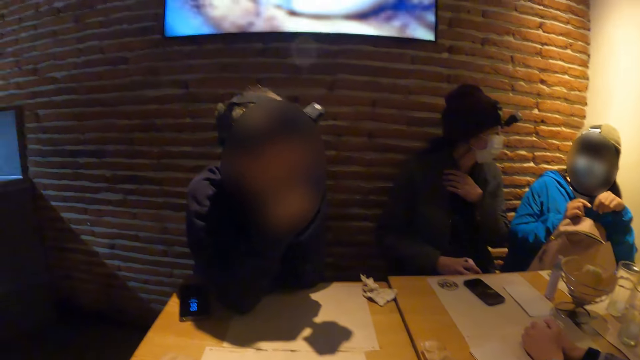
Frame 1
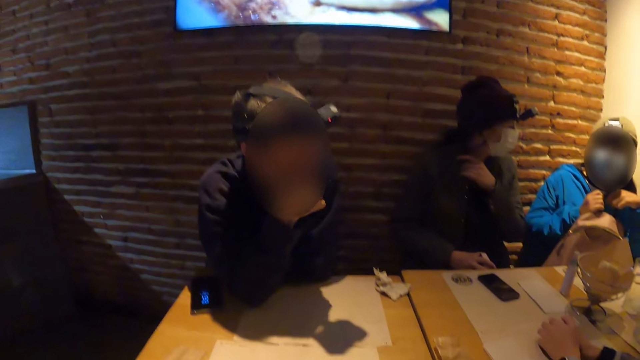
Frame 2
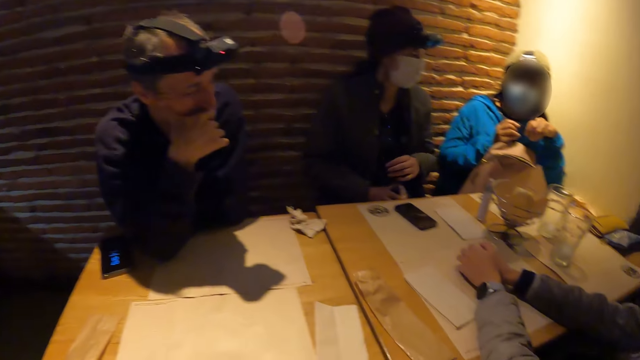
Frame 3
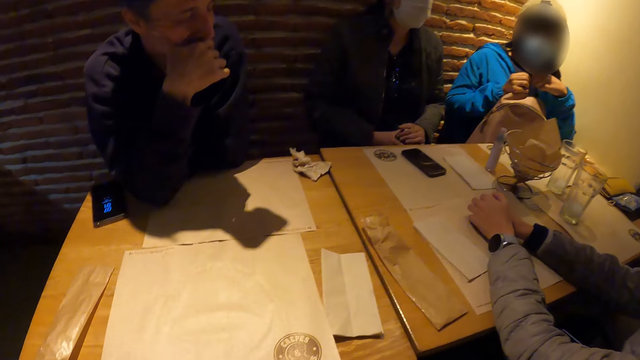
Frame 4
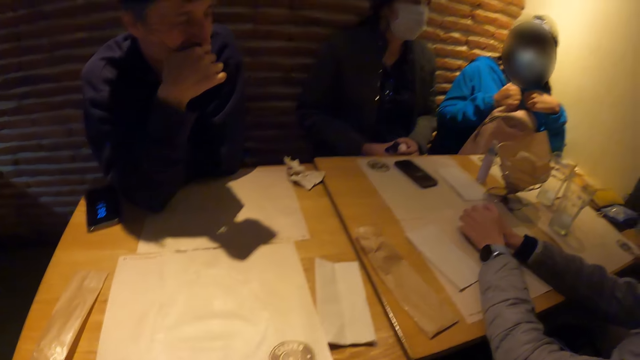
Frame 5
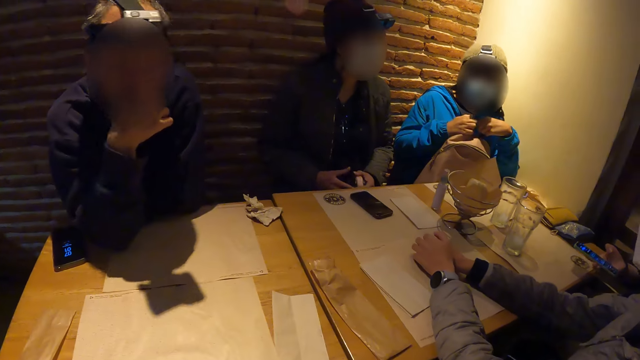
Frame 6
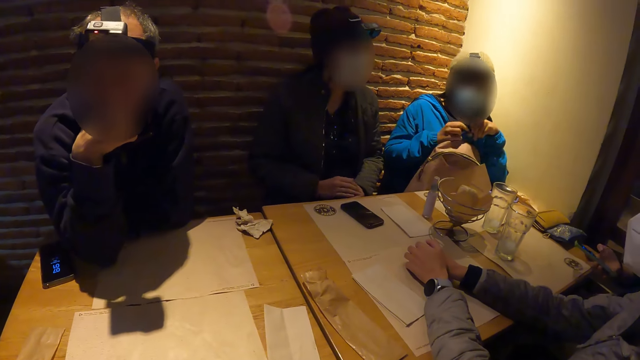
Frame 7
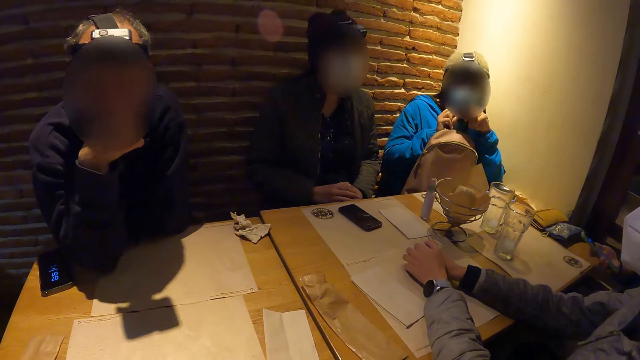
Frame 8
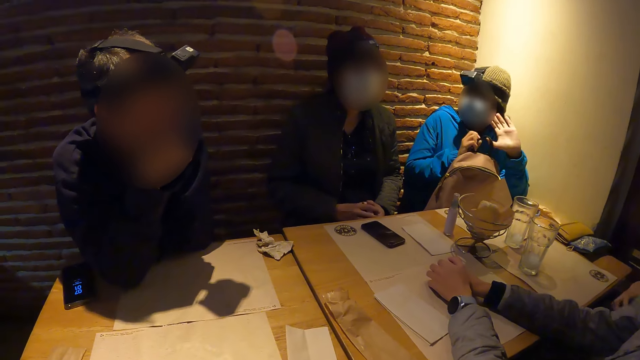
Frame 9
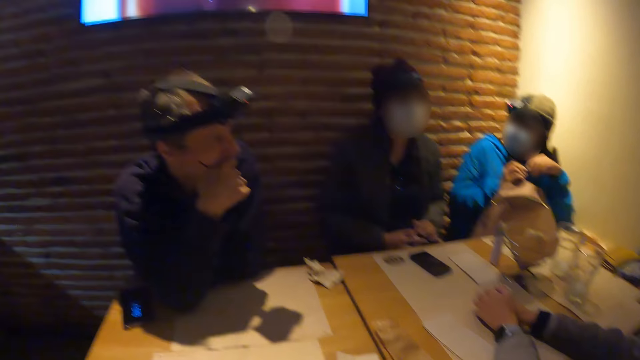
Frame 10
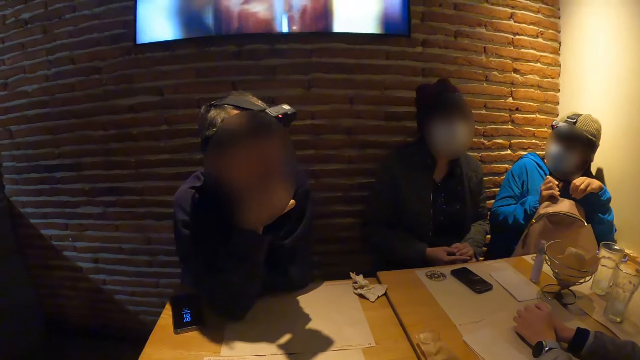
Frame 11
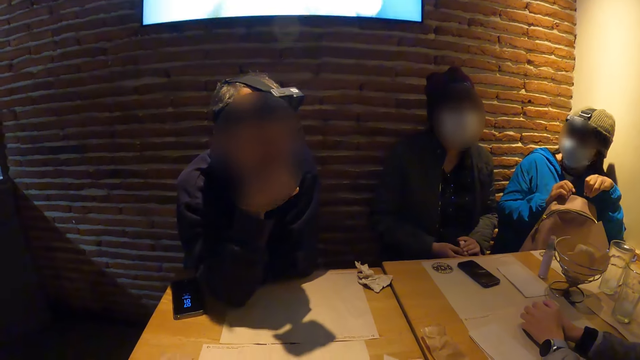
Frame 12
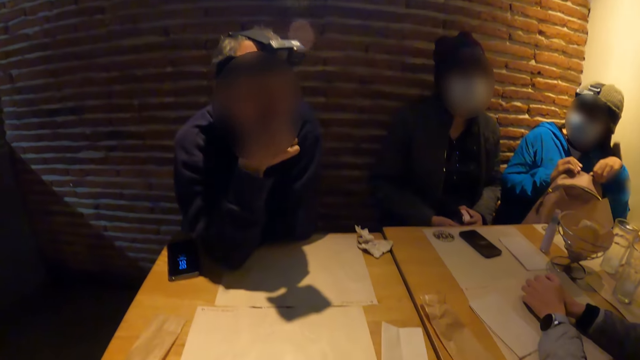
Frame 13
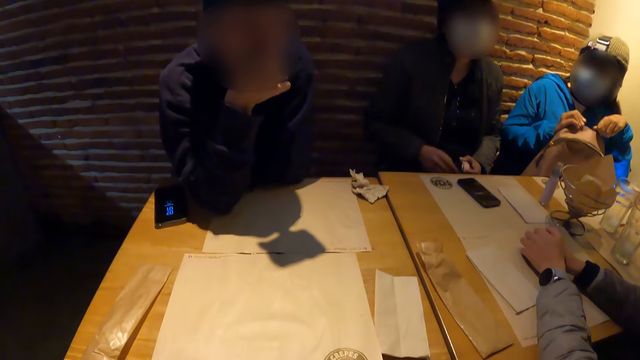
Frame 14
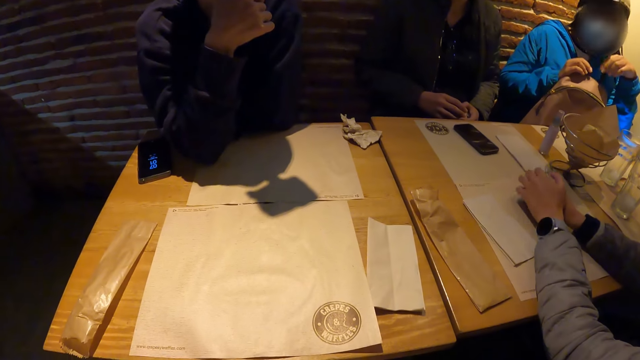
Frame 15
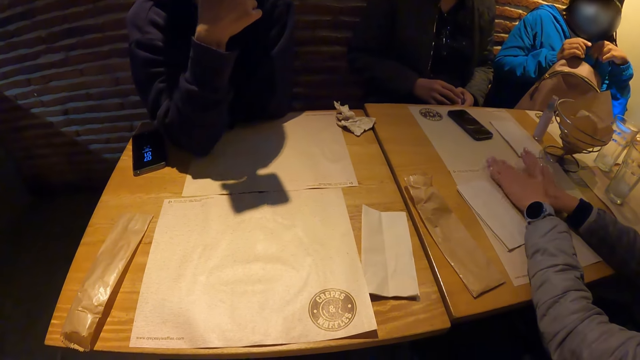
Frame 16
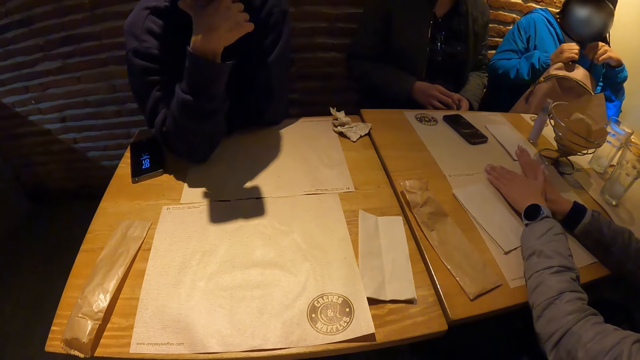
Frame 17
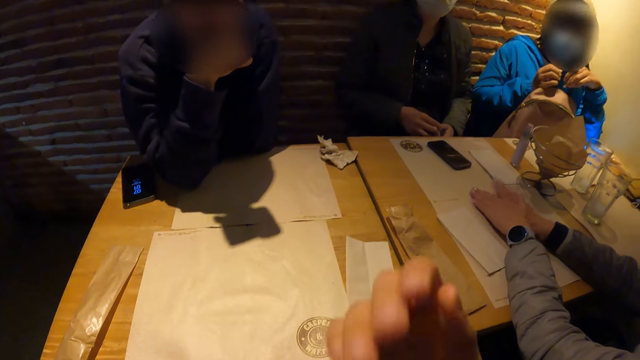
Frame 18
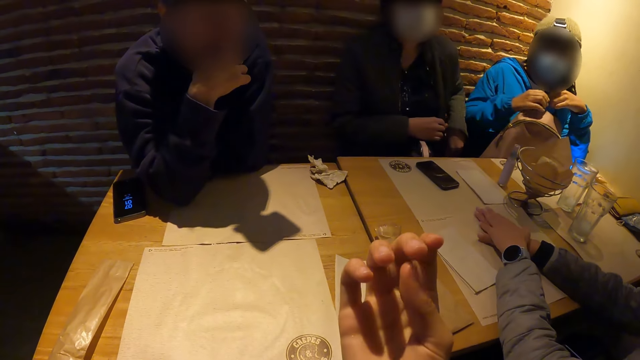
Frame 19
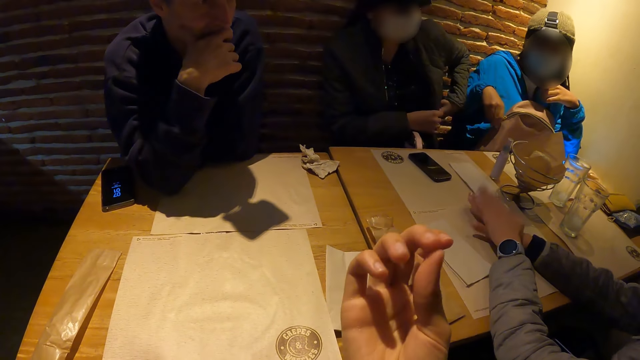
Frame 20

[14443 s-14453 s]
A woman operates a phone with her right hand. Another woman taps the table with both hands. Another woman searches a pocket on her jacket with both hands. Another woman opens the bag on her lap with her right hand.

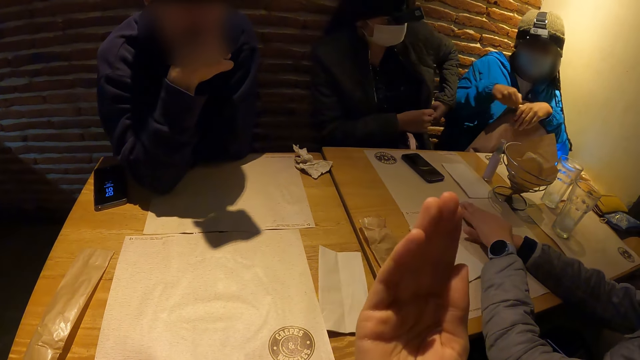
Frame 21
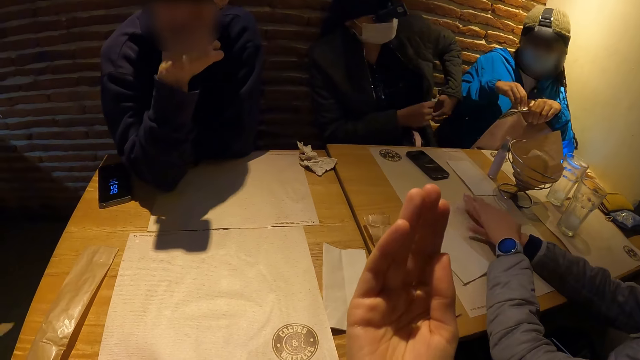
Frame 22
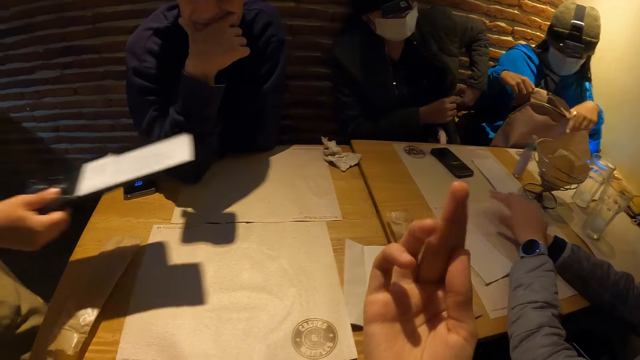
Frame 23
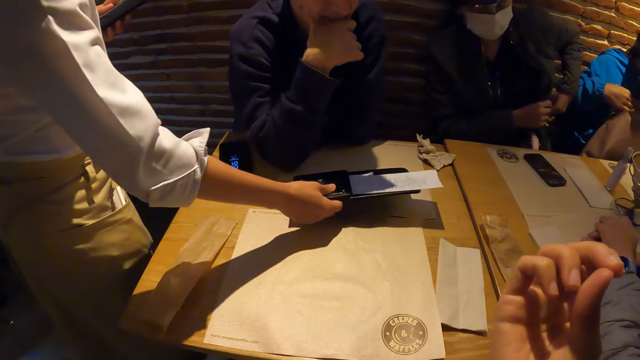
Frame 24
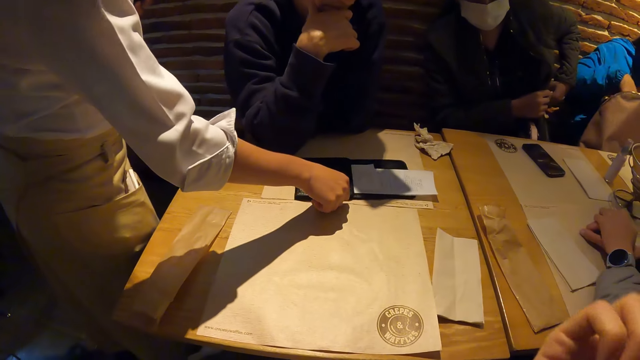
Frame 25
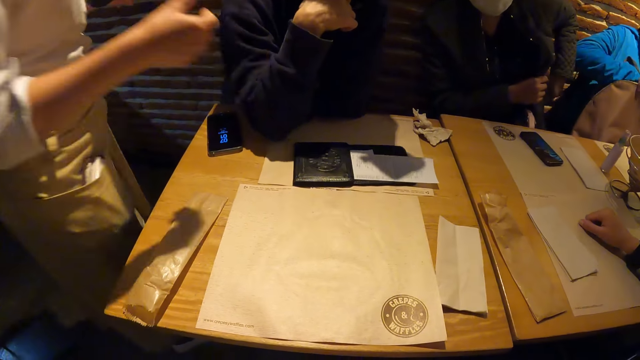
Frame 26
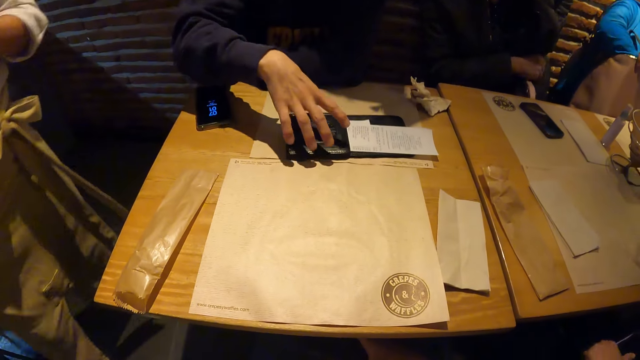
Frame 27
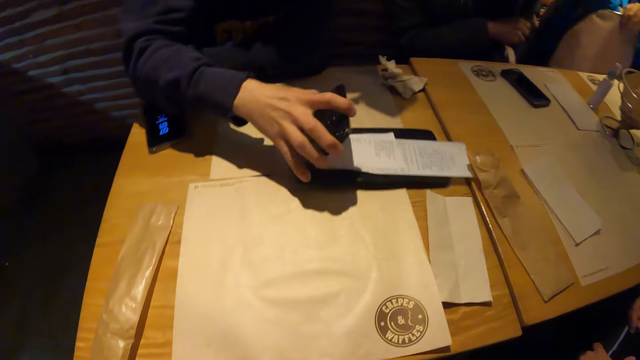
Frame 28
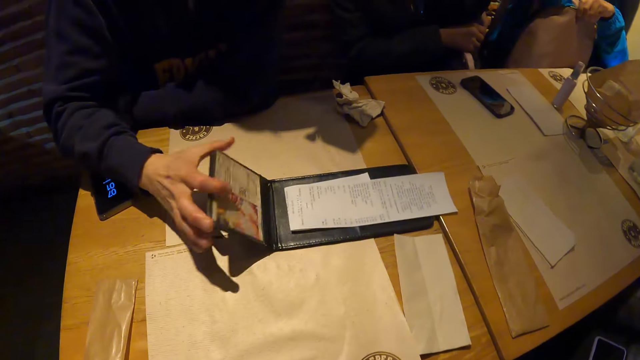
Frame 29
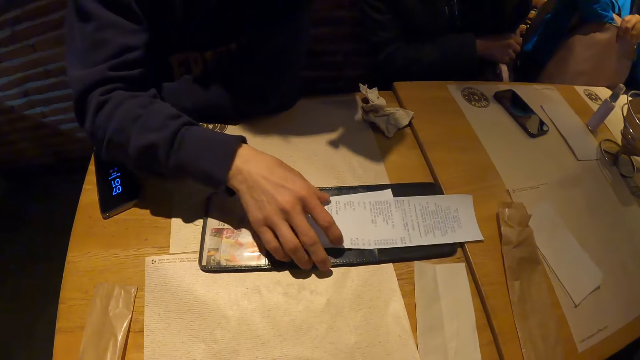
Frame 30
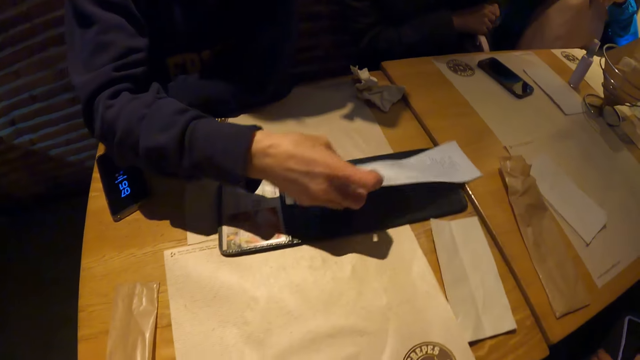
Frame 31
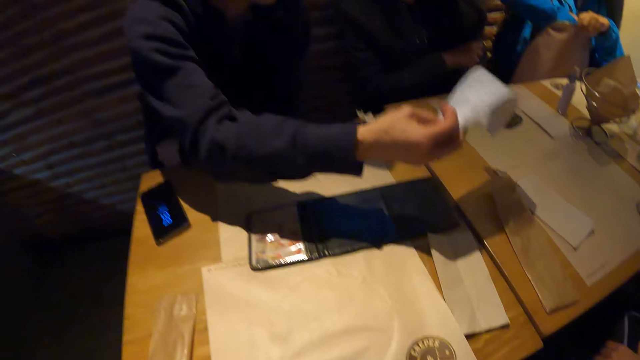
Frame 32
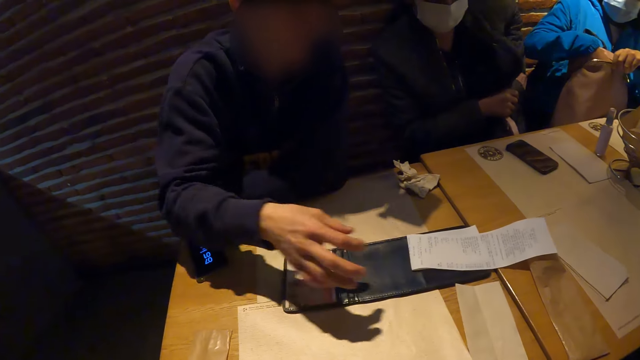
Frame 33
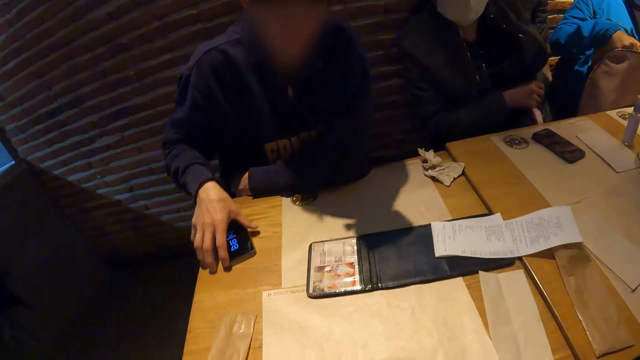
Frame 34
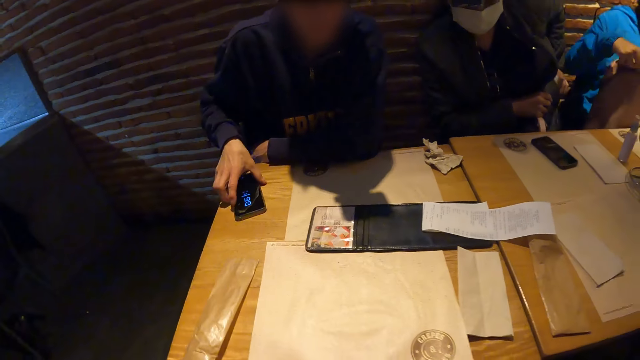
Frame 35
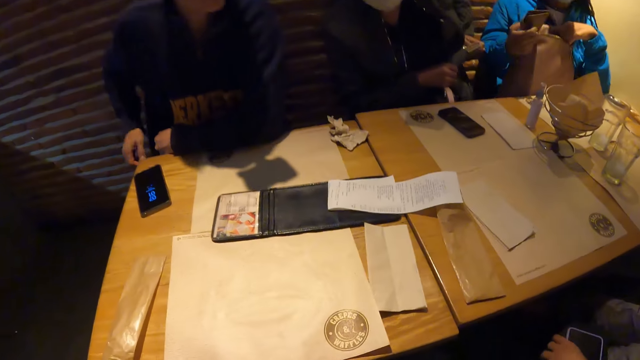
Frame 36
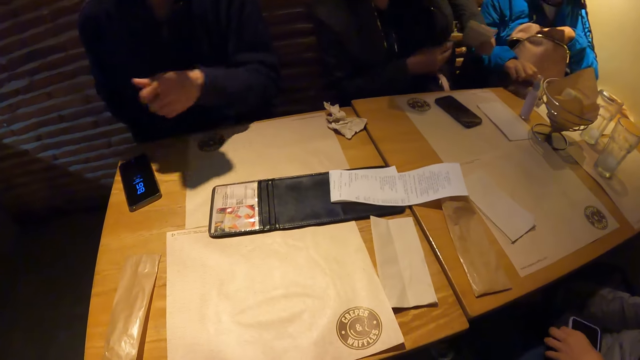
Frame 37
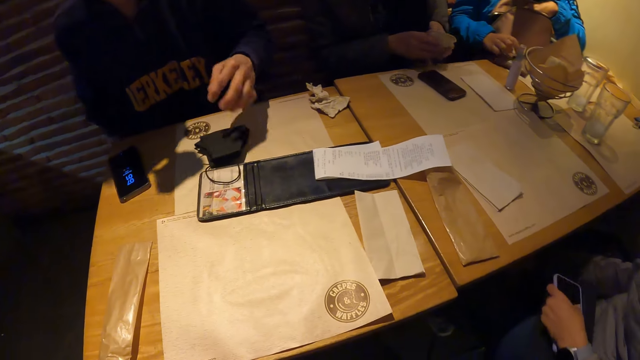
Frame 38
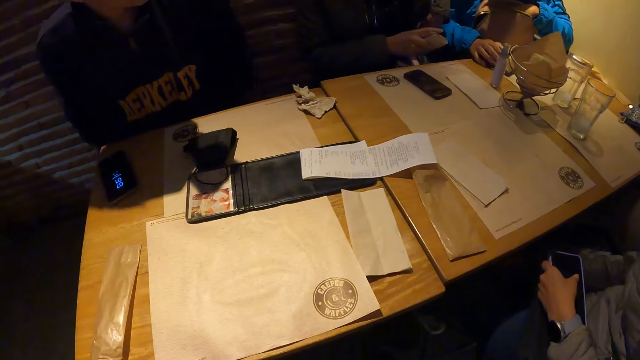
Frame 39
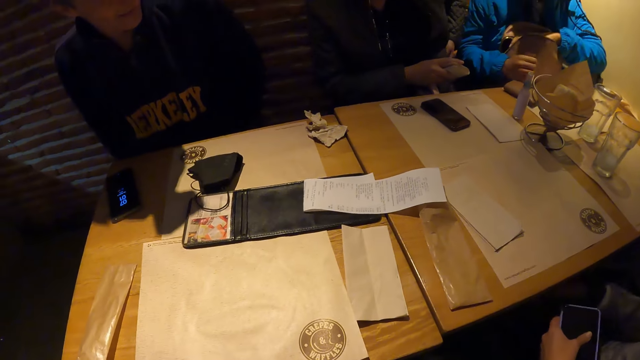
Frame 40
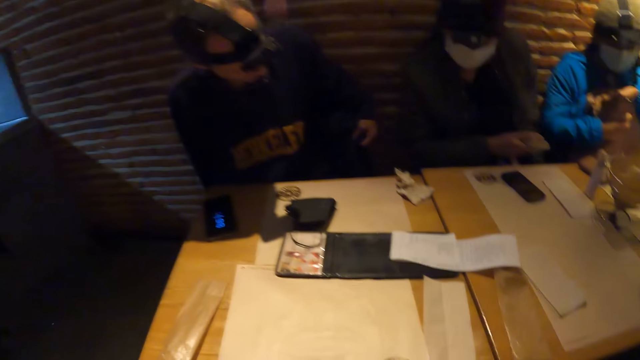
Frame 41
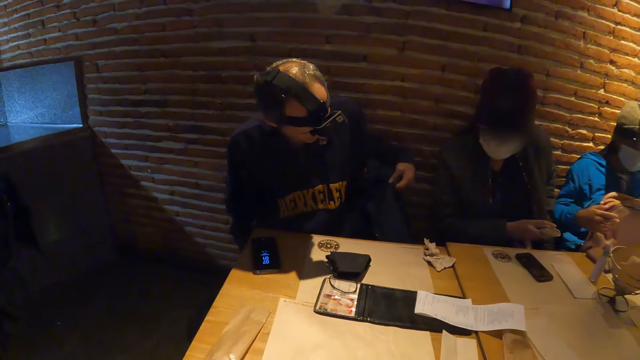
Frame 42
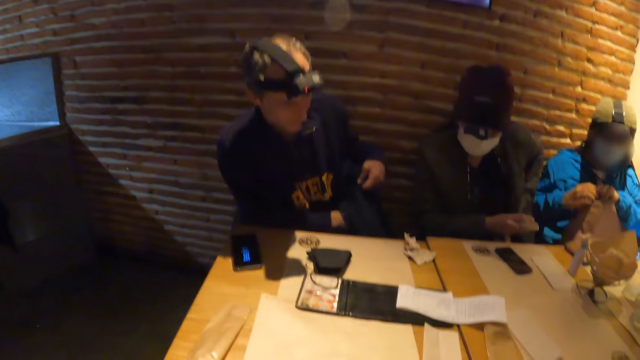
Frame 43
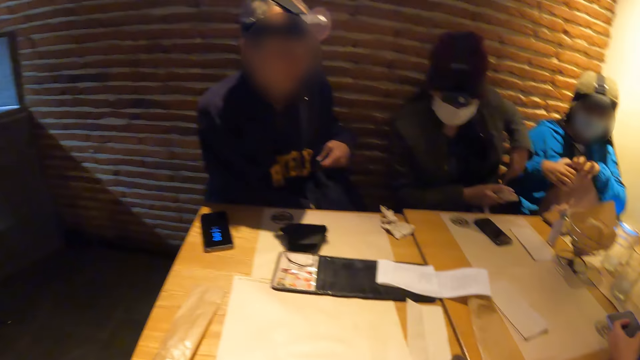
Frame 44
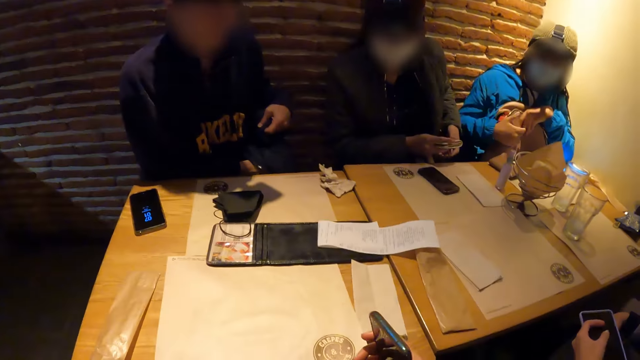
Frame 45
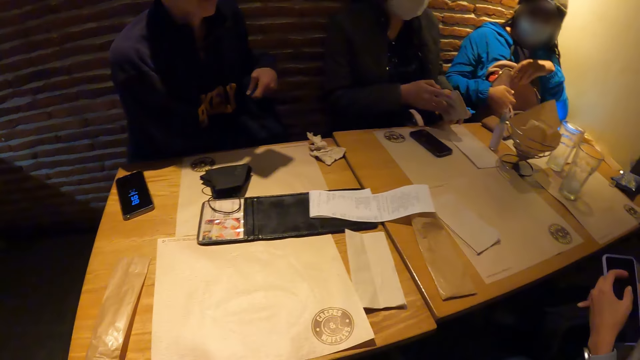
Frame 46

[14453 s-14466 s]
The camera wearer moves her hand. A man drops a check presenter on the table with his right hand. Another man opens the check presenter with his right hand on the table. He looks at the receipt, picks the receipt from the check presenter with his right hand, drops the receipt on the check presenter with his right hand, and holds the receipt. A woman picks a wallet from the bag on her lap with her right hand. The other man uses the phone and touches the phone on the table with his right hand. Another woman picks a wallet from her jacket with her left hand. The first woman places the wallet on the table with her right hand. A third woman holds a phone in her left hand. The other man drops the nose mask on his left hand on the table. The second woman passes the wallet from her left hand to her right hand. The camera wearer looks around. The second woman opens the wallet with both hands. The camera wearer holds the phone in her right hand.
